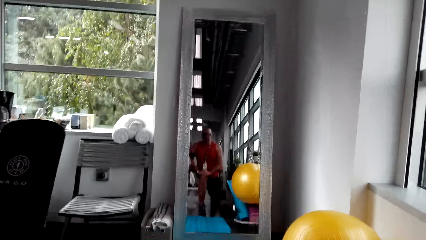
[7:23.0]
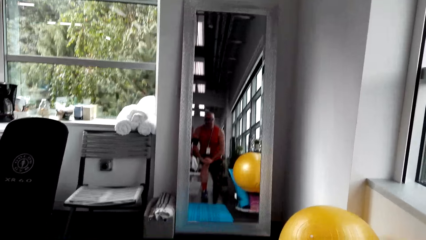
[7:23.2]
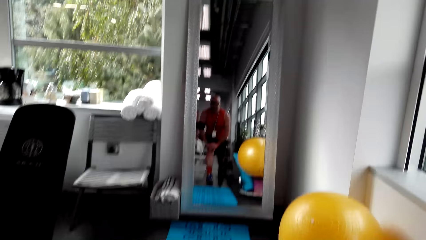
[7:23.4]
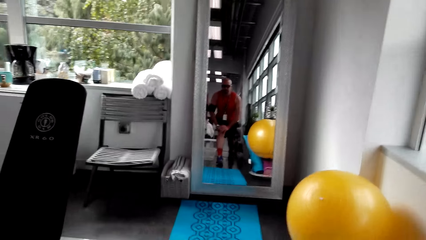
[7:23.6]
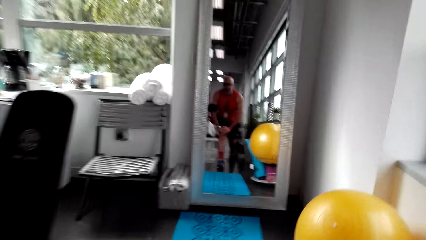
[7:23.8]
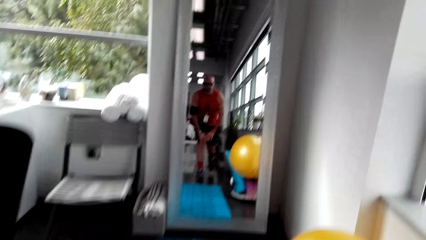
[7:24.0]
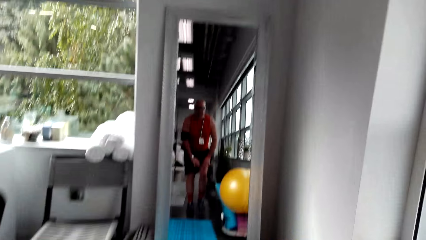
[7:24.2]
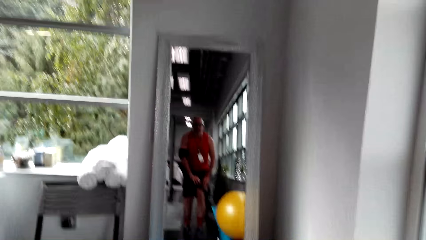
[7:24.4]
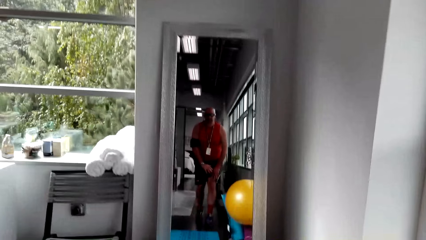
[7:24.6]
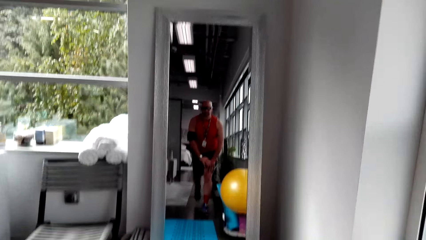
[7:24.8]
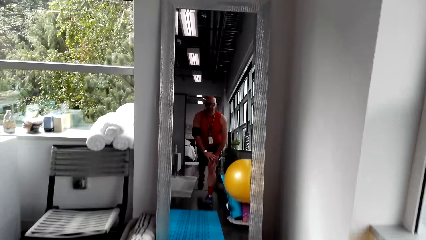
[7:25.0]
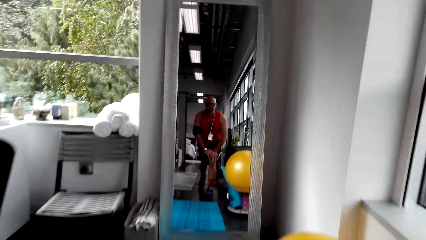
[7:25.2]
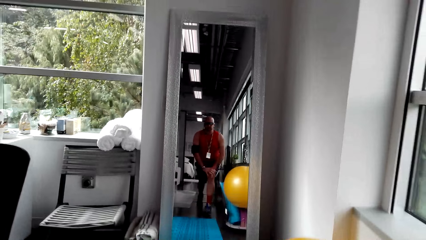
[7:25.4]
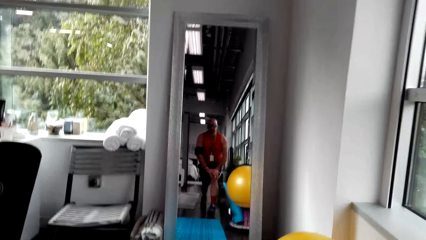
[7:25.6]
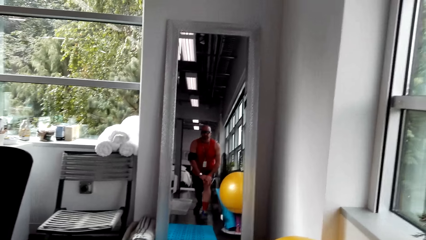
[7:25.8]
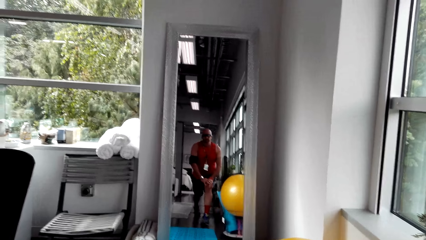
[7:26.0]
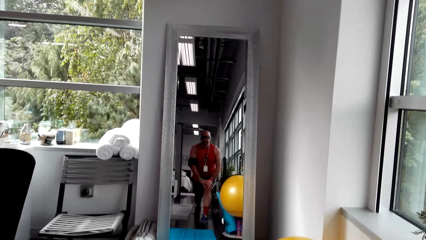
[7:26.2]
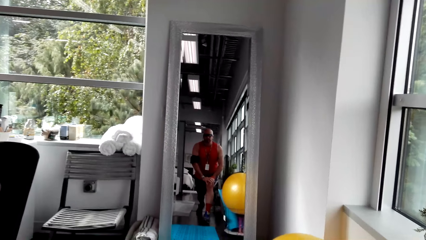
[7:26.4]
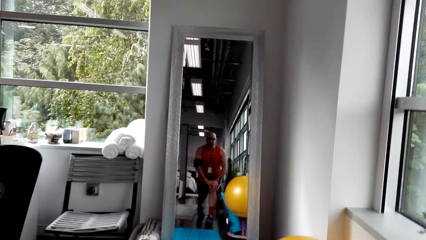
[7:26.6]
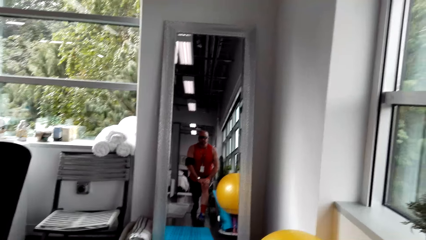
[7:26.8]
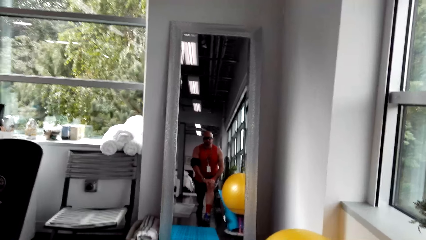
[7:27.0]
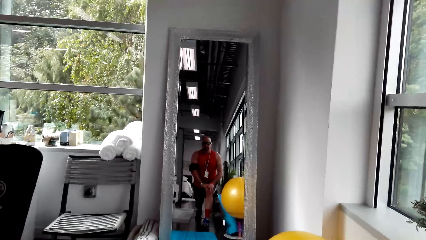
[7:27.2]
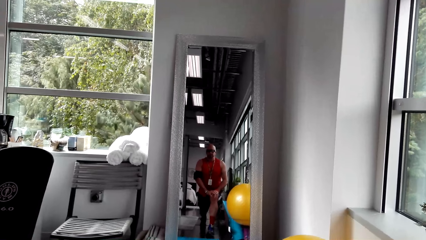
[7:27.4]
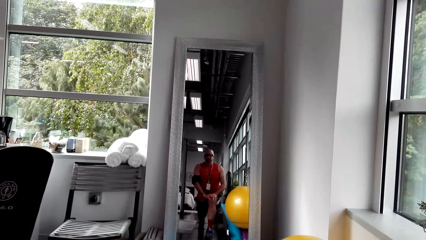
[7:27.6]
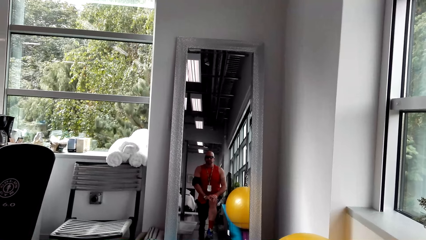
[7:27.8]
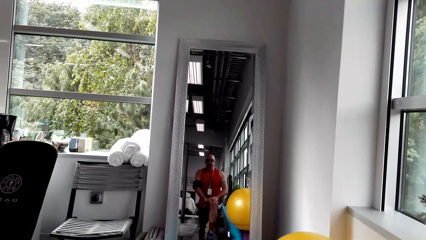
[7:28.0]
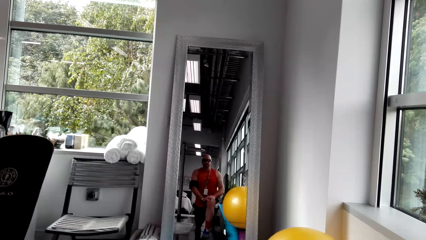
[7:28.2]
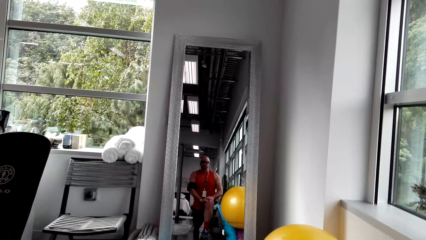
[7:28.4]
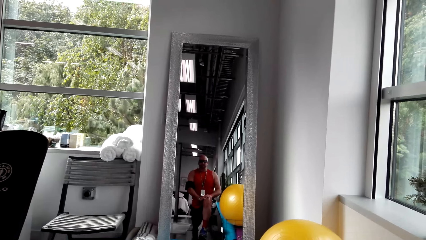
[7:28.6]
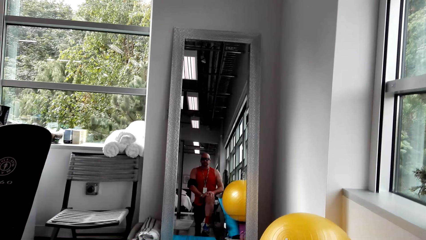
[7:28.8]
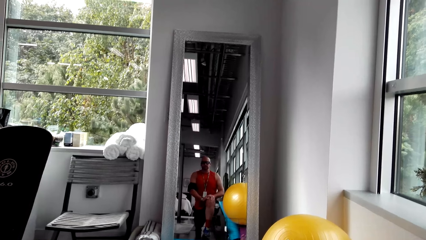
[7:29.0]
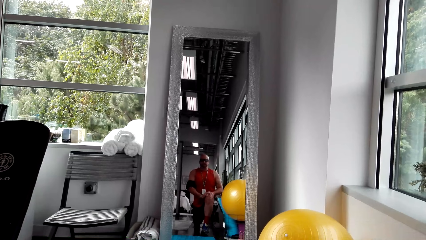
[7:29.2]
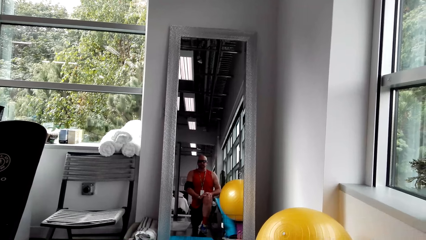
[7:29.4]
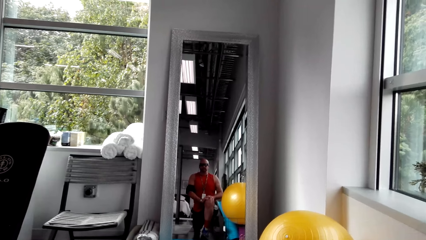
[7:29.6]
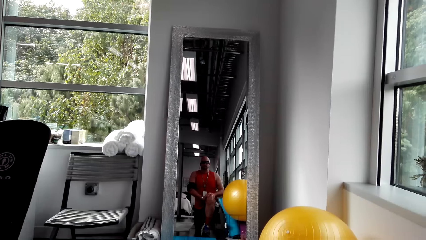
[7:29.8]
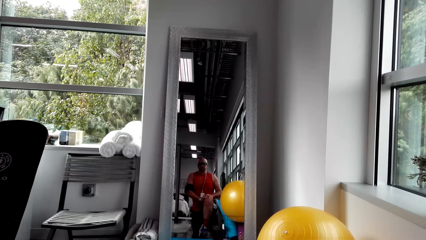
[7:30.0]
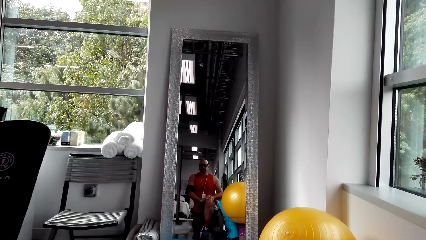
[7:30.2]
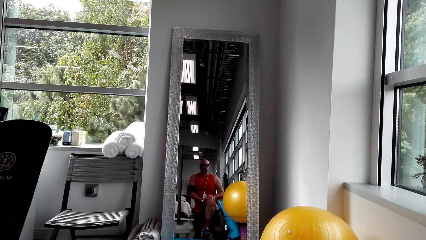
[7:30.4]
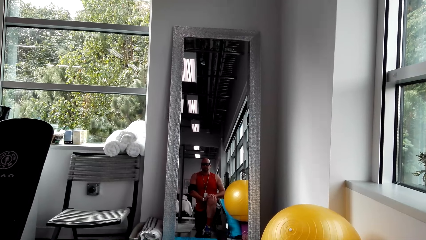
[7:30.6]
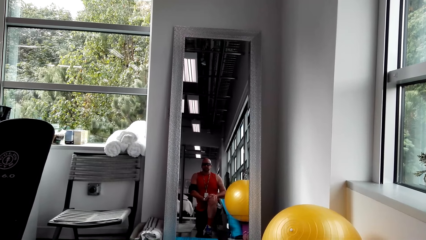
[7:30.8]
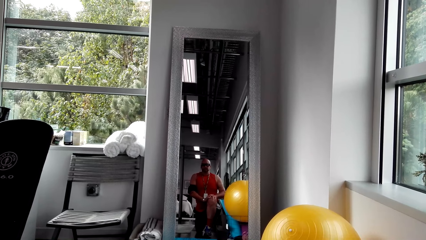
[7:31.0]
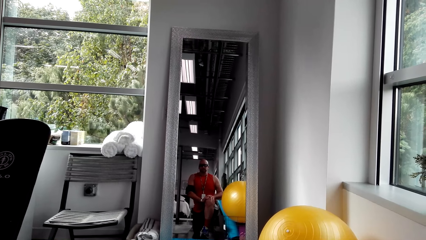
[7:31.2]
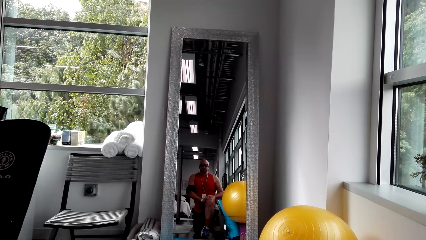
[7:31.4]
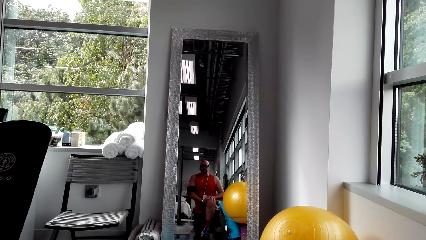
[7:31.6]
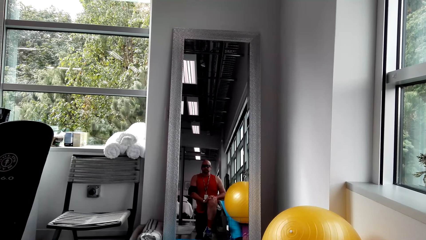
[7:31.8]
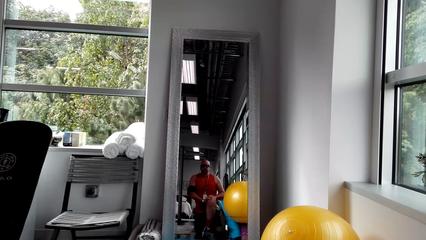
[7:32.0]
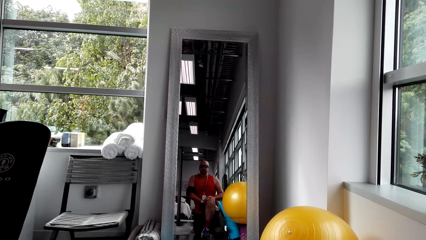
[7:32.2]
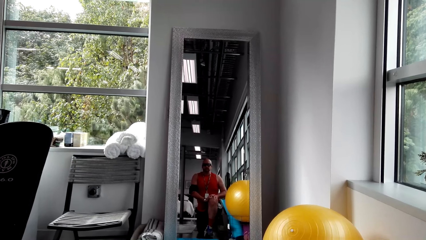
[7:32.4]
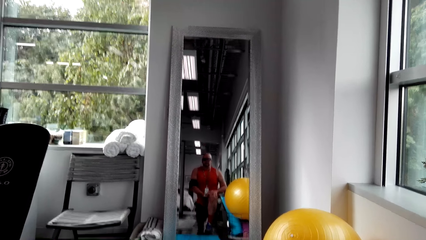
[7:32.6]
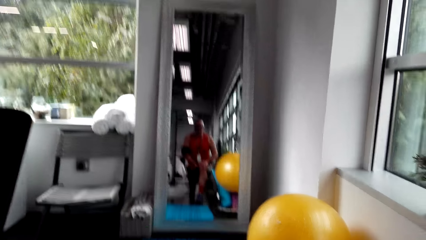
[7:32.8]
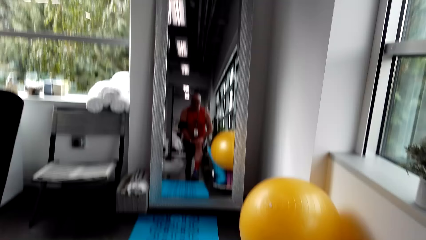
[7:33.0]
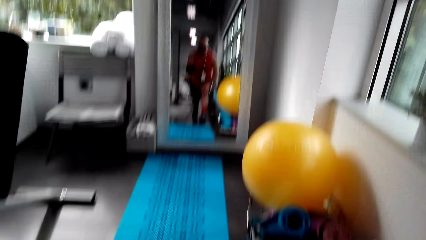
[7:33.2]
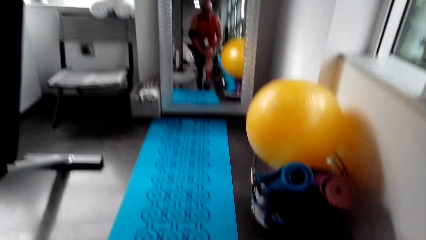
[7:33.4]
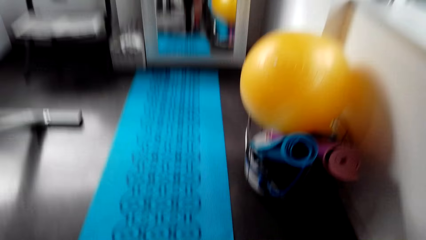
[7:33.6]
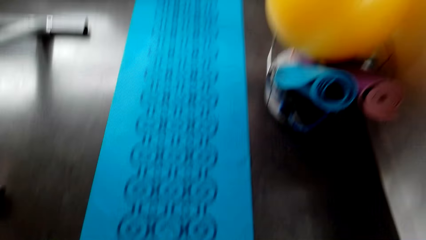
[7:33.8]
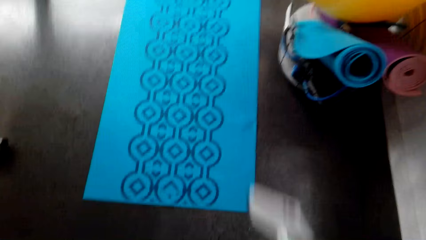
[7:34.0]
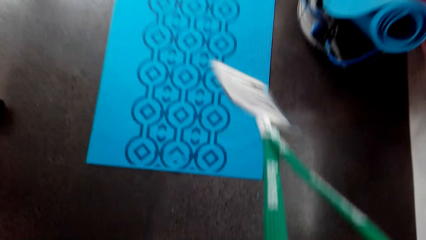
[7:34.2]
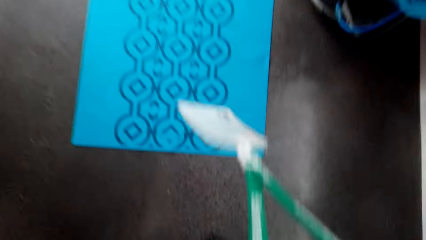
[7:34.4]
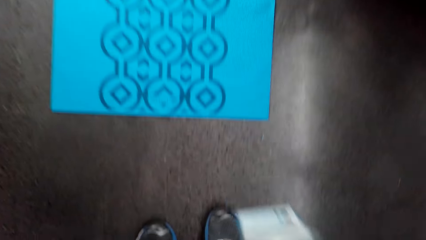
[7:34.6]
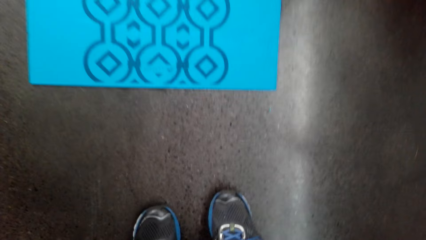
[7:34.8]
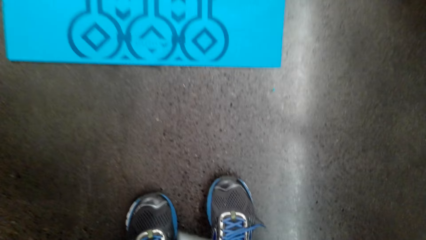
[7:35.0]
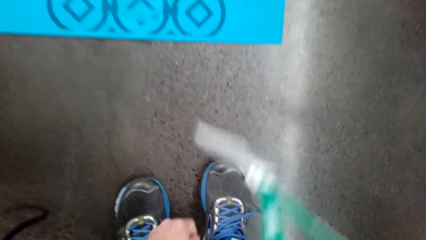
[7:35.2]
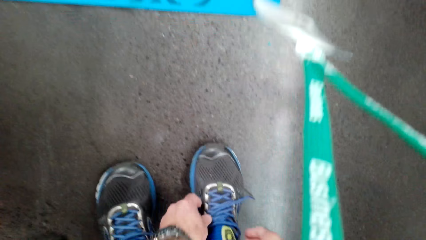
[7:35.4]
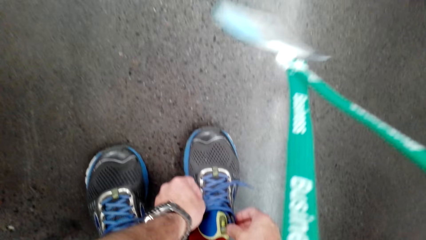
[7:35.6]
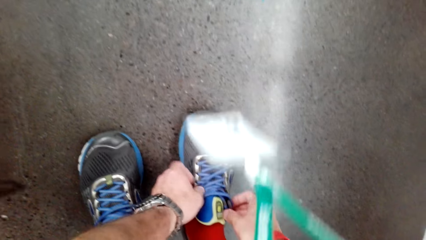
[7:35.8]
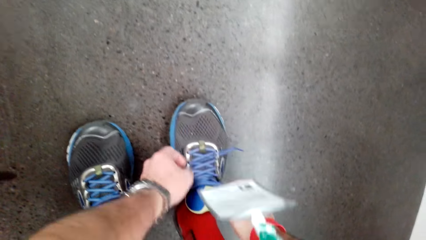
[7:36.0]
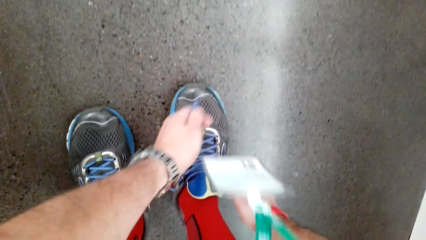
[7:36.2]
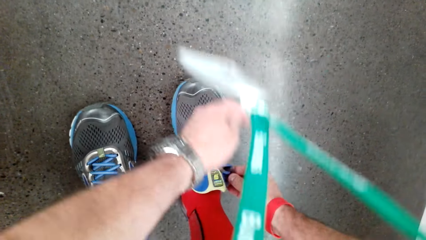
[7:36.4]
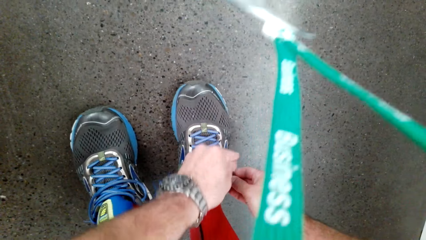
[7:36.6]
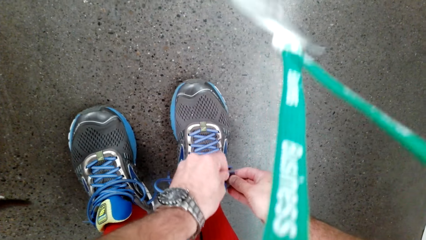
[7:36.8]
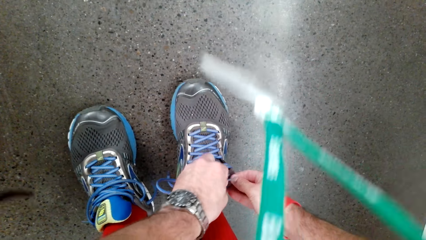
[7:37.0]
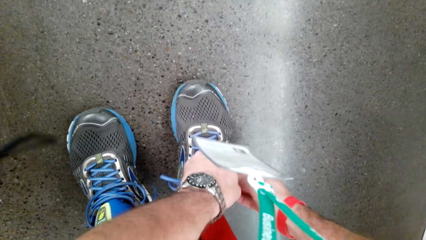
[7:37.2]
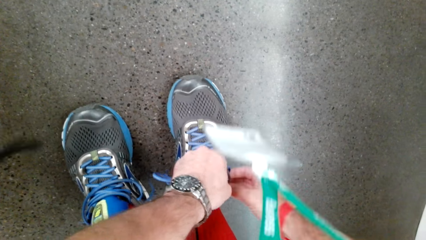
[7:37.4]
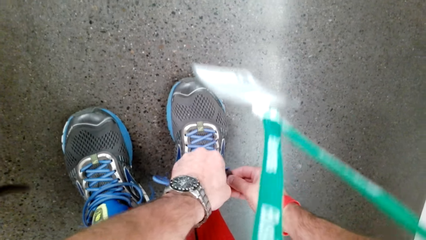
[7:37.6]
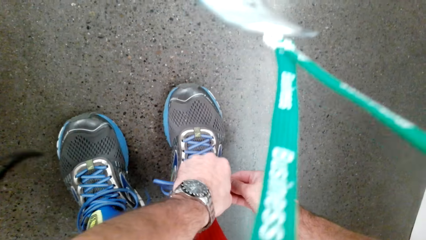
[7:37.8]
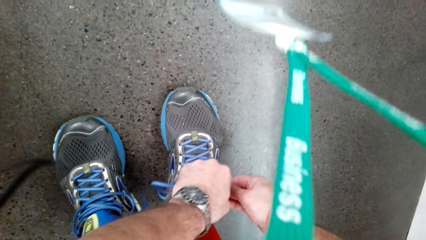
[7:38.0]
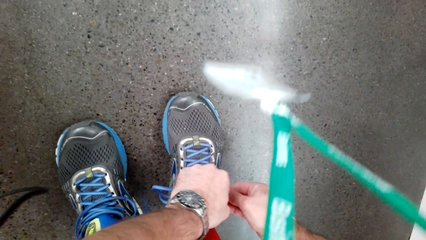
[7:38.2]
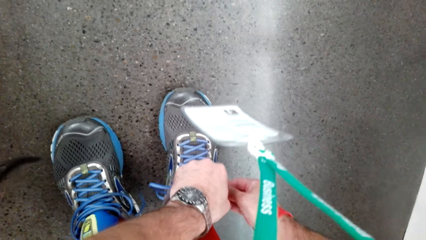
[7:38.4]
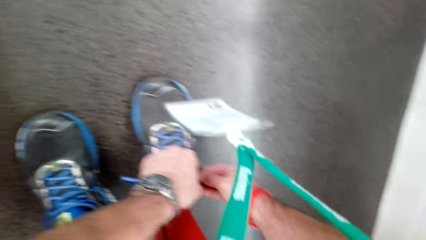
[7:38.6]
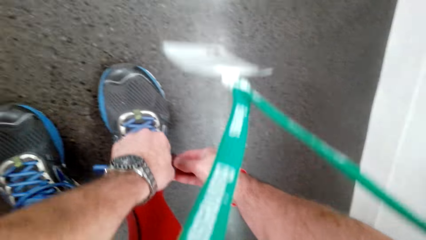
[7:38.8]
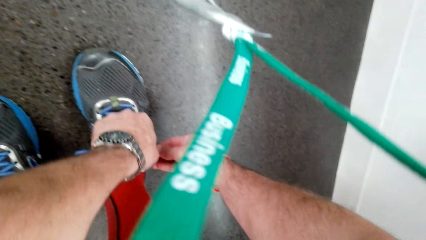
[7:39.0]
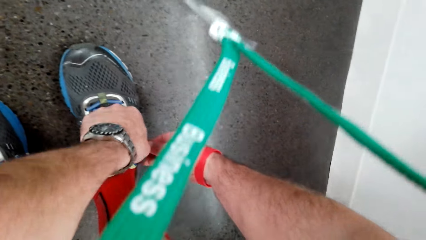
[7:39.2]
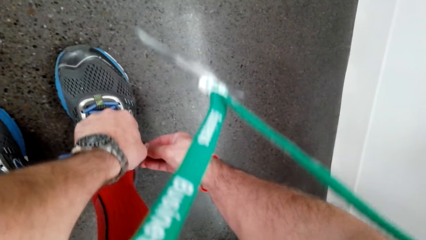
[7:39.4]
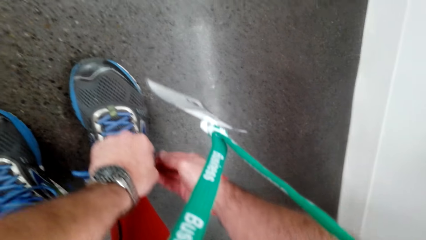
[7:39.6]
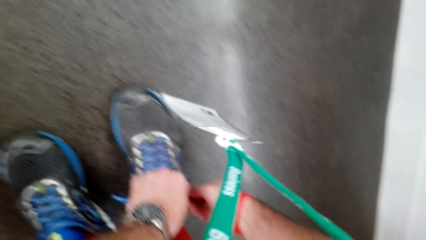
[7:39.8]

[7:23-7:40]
The camera wearer looks down. He ties his left foot shoelace.
